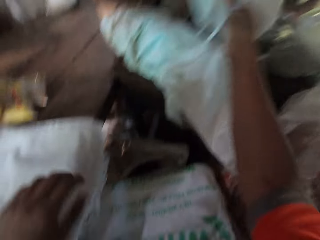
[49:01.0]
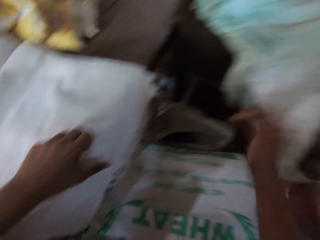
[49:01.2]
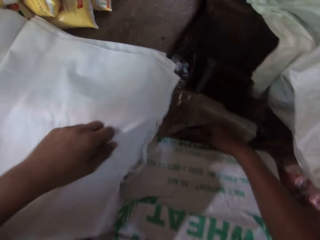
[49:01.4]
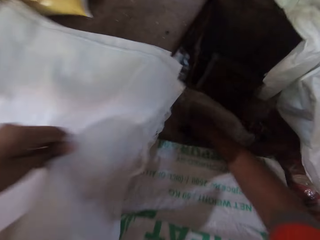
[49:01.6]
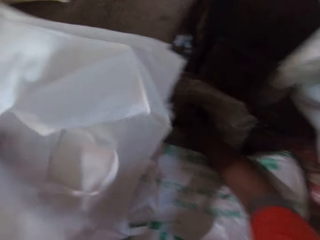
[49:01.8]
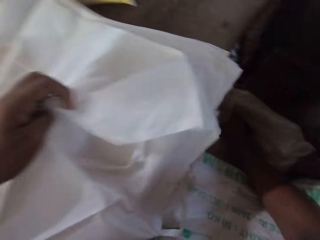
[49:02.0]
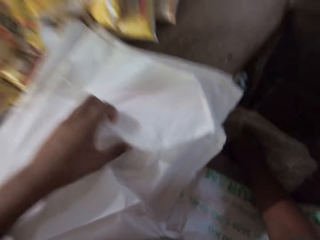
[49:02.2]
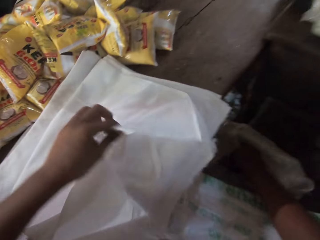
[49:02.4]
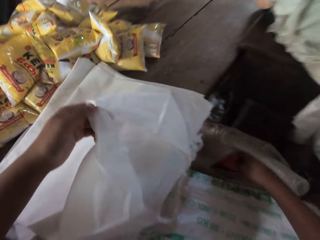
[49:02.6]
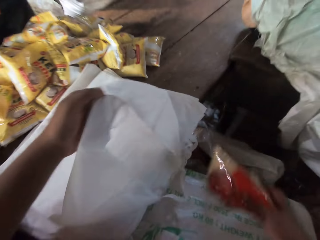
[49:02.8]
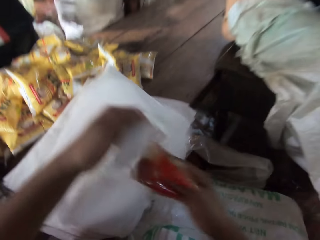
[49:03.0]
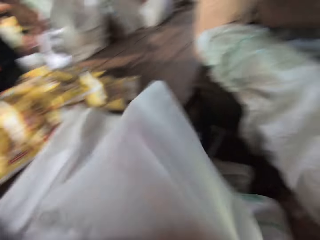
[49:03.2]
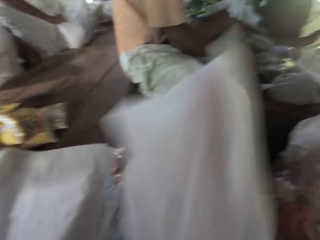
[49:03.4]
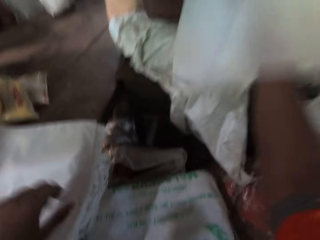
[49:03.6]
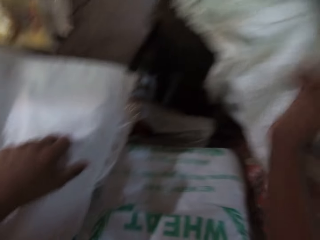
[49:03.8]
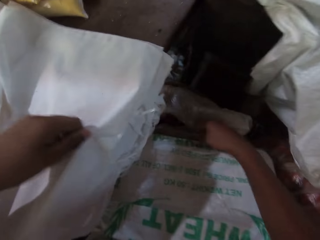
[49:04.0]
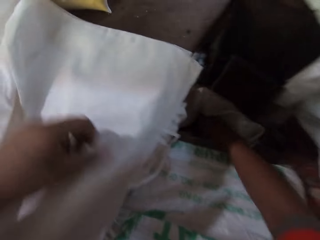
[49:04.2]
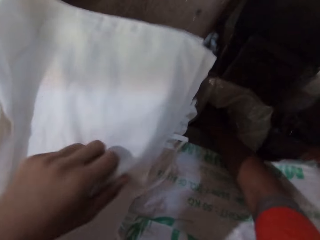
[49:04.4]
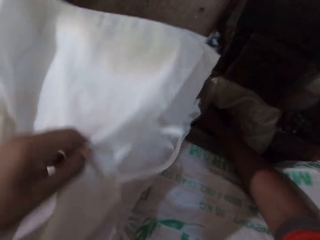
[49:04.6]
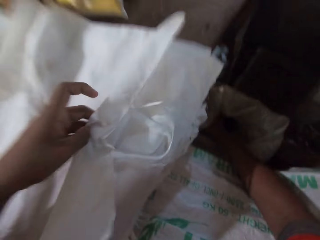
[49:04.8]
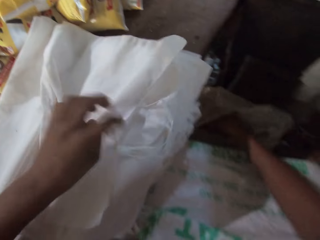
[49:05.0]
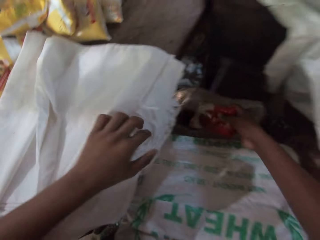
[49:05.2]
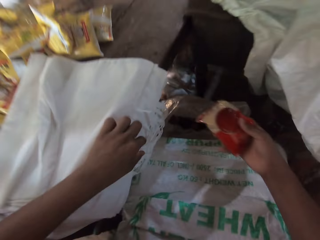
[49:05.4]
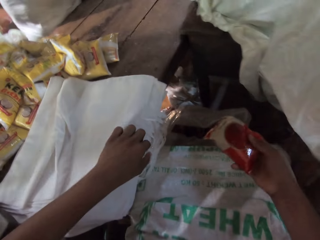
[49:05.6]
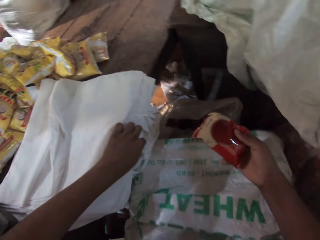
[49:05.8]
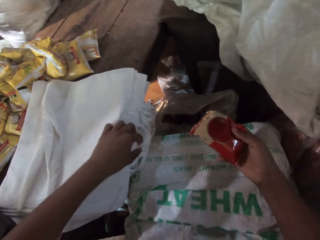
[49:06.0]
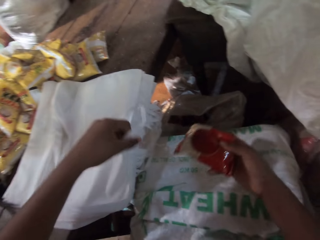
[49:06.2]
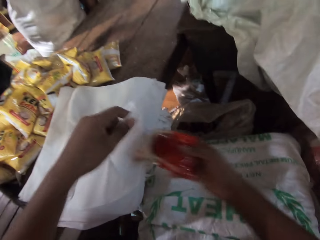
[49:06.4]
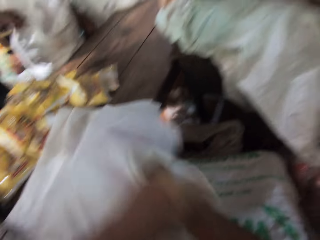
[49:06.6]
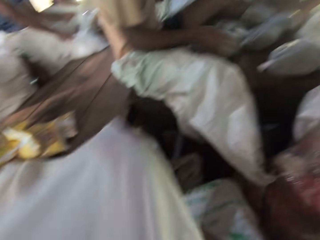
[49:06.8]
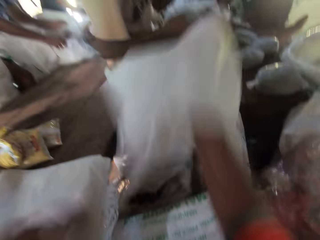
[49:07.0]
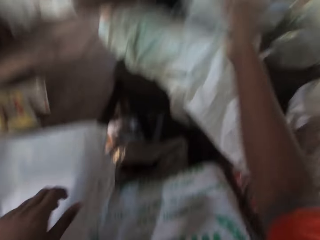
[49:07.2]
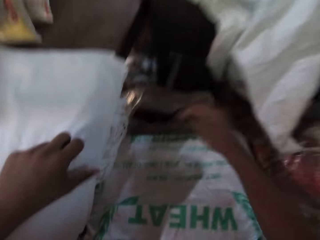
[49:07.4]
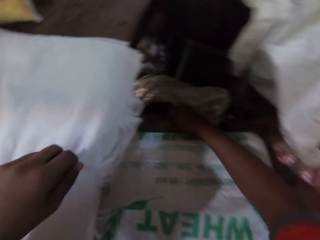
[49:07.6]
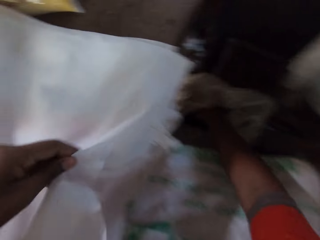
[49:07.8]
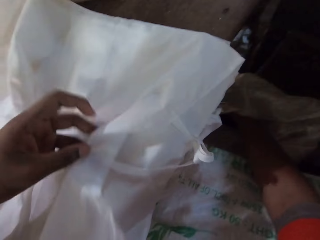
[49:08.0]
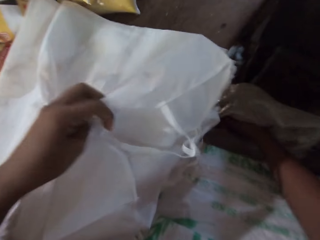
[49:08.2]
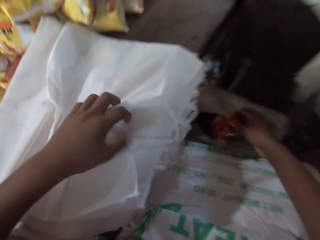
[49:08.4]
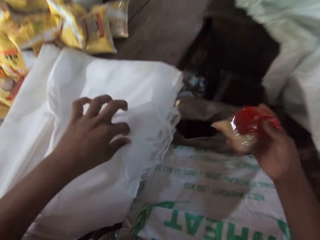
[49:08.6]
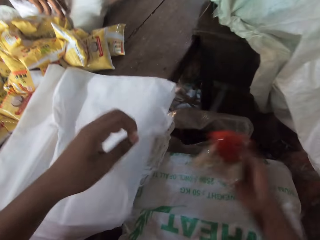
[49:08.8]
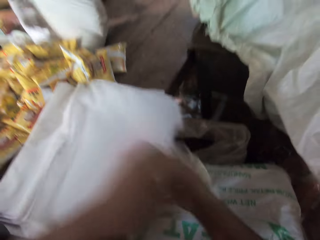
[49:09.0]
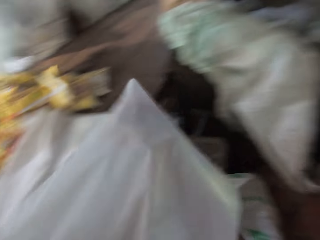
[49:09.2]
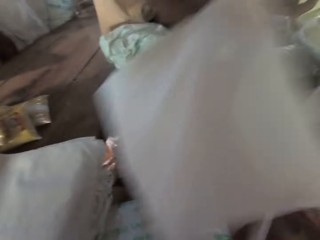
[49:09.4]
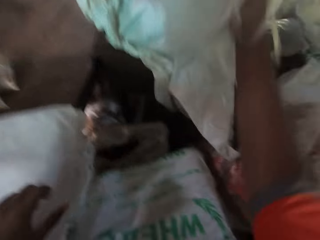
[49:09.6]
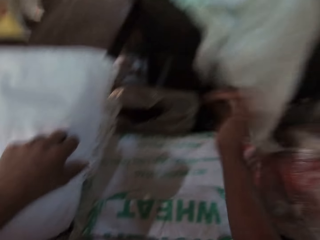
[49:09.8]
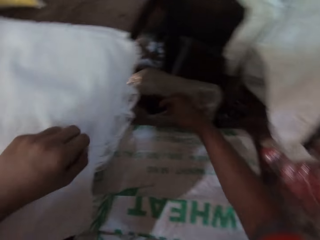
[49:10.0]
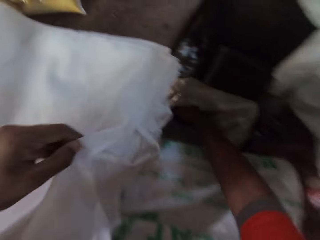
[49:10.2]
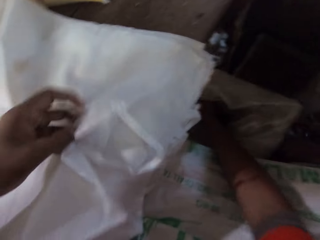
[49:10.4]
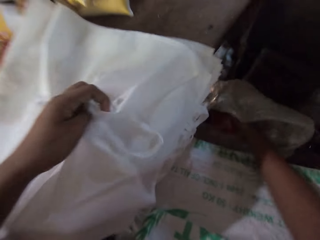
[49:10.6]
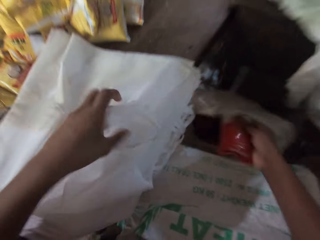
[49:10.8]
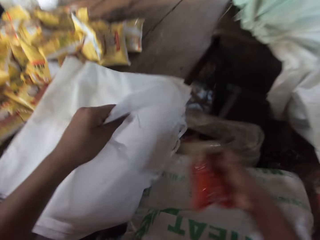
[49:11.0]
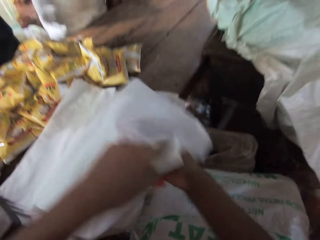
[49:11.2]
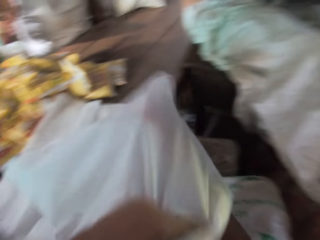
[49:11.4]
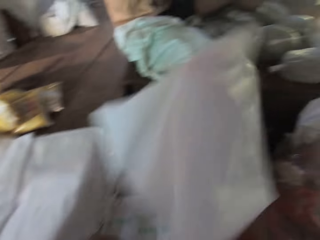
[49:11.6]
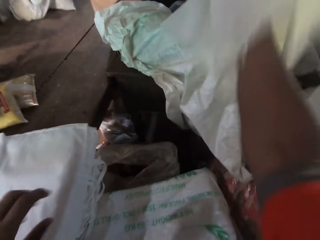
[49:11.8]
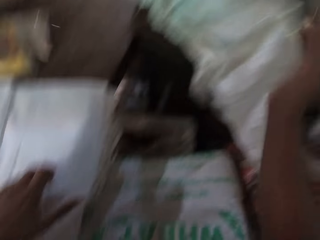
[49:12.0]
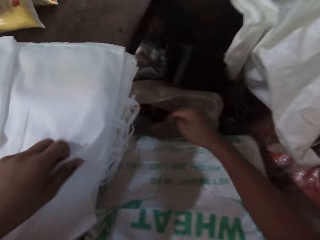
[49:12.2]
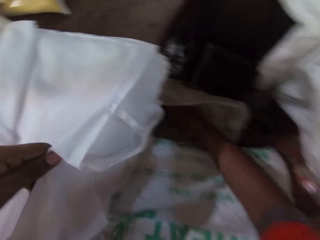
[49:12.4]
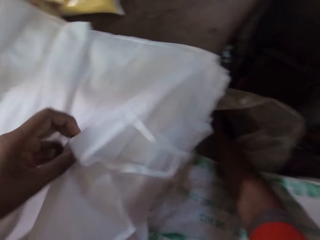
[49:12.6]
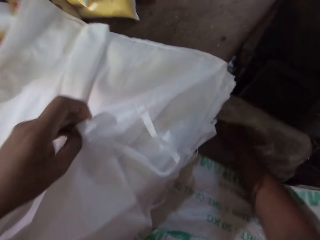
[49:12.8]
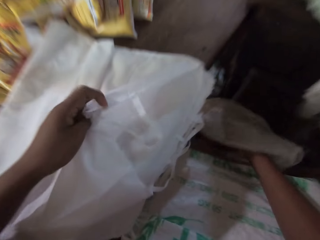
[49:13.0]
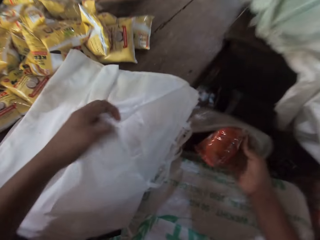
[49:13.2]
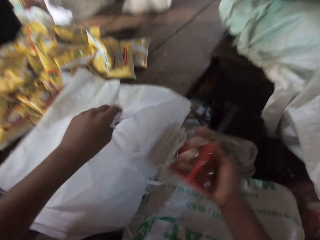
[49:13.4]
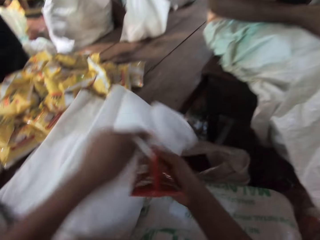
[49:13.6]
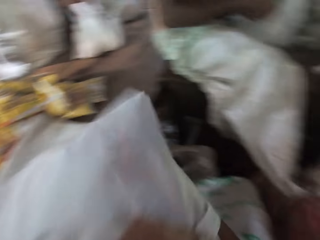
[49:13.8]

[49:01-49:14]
The camera wearer picks up a sachet of chili powder from a sack on the ground with his right hand. He puts the sachet of chili powder into a bag with his right hand. He throws the bag in his right hand on the table. He picks up a sachet of chili powder from the sack on the ground with his right hand. He puts the sachet of chili powder in his right hand into a bag in his left hand. He throws the bag in his right hand on the table. He picks up a sachet of chili powder from the sack on the ground with his right hand. He puts the sachet of chili powder in his right hand into a bag in his left hand. He throws the bag in his right hand on the table. He picks up a sachet of chili powder from the sack on the ground with his right hand. He puts the sachet of chili powder in his right hand into a bag in his left hand. He throws the bag in his right hand on the table. He opens a bag on the table with his left hand. He picks up a sachet of chili powder from the sack on the ground with his right hand. He puts the sachet of chili powder in his right hand into the bag in his left hand.

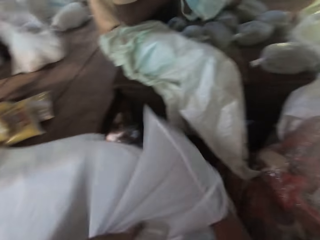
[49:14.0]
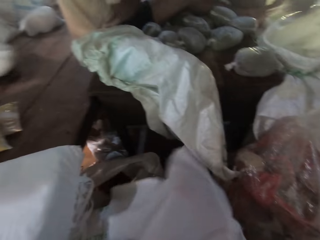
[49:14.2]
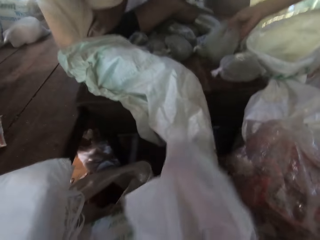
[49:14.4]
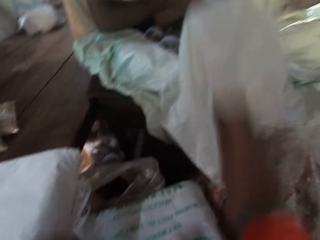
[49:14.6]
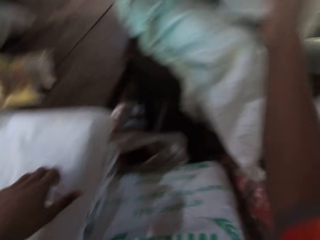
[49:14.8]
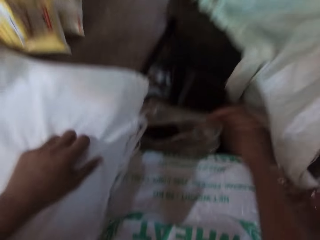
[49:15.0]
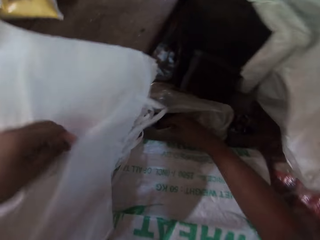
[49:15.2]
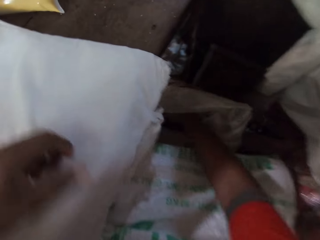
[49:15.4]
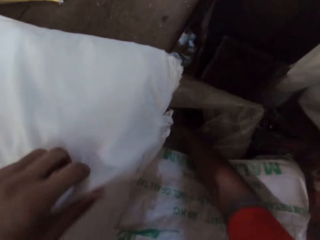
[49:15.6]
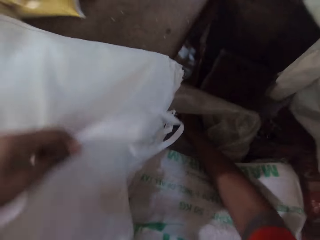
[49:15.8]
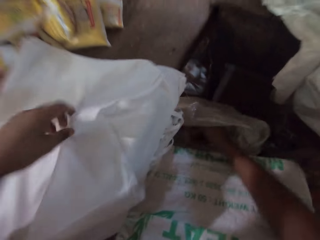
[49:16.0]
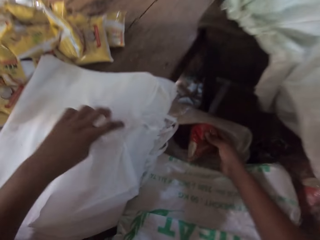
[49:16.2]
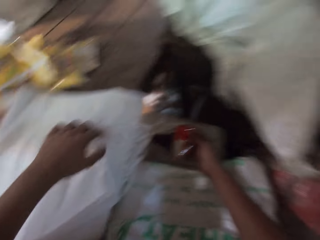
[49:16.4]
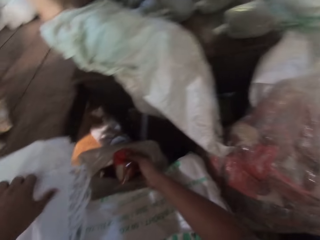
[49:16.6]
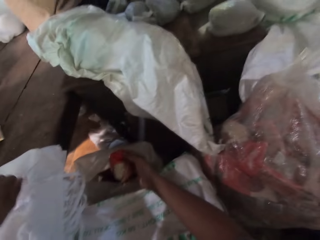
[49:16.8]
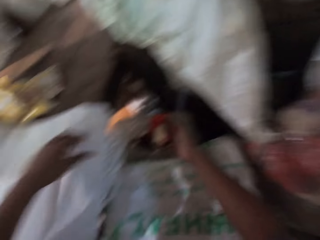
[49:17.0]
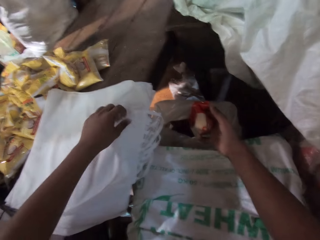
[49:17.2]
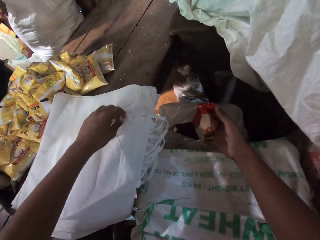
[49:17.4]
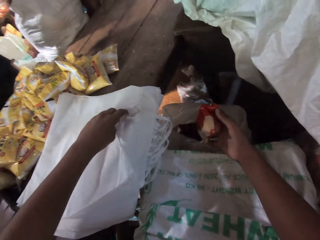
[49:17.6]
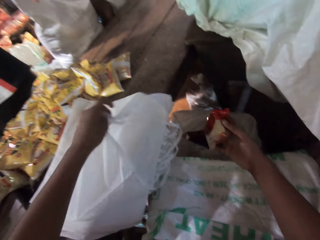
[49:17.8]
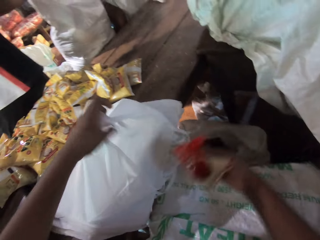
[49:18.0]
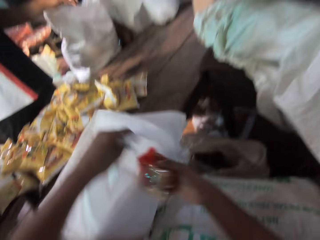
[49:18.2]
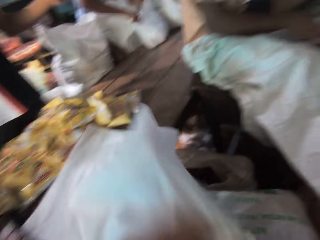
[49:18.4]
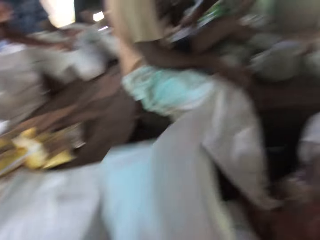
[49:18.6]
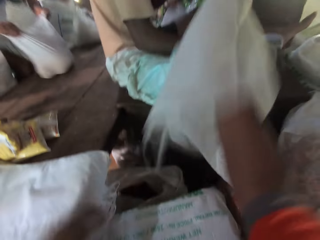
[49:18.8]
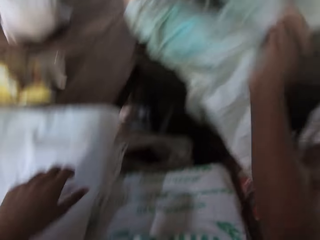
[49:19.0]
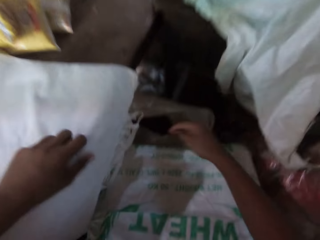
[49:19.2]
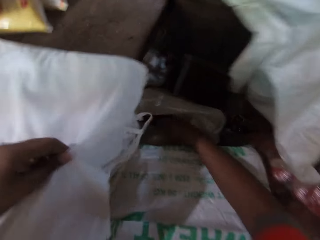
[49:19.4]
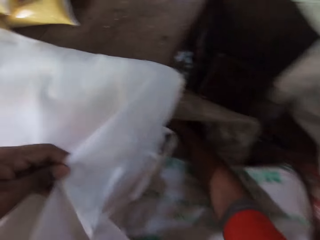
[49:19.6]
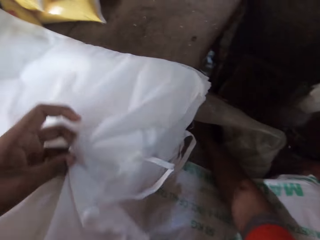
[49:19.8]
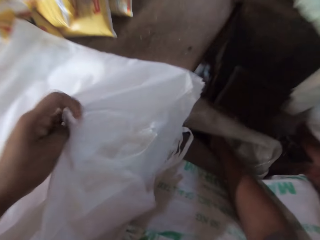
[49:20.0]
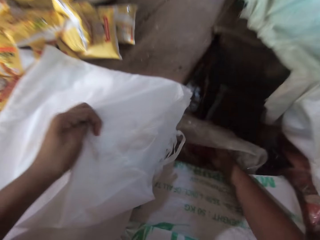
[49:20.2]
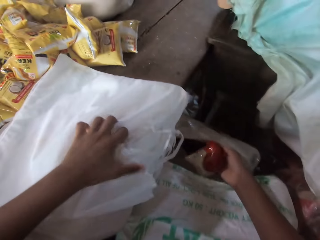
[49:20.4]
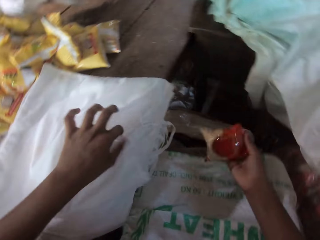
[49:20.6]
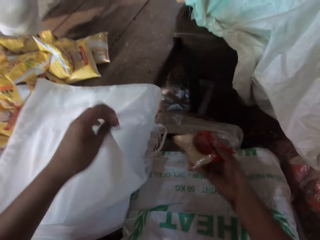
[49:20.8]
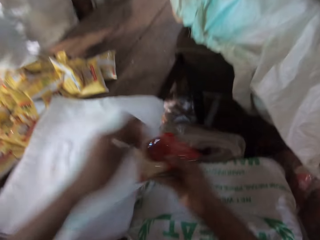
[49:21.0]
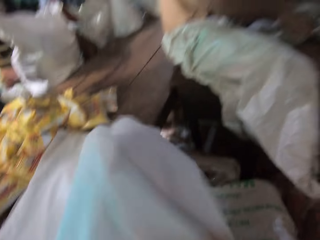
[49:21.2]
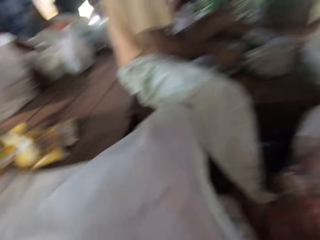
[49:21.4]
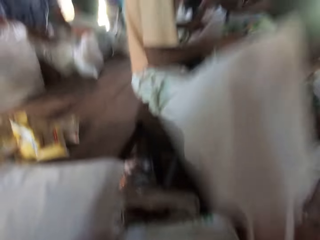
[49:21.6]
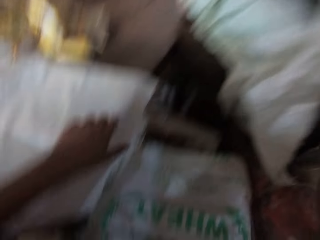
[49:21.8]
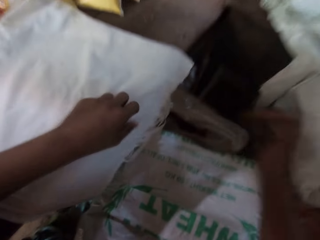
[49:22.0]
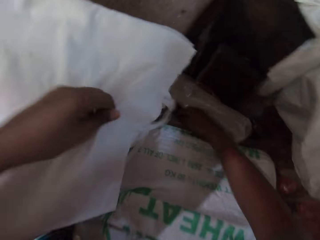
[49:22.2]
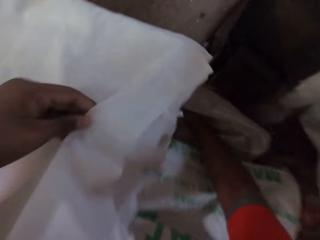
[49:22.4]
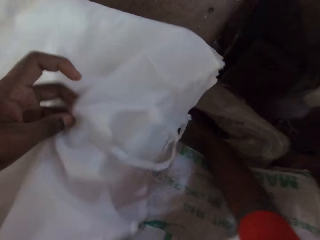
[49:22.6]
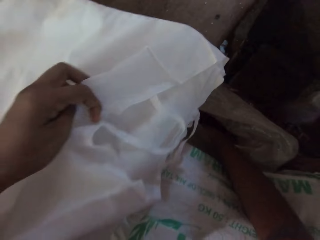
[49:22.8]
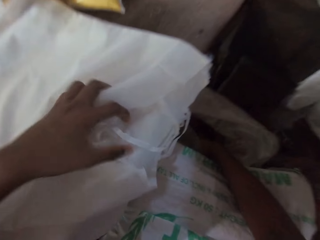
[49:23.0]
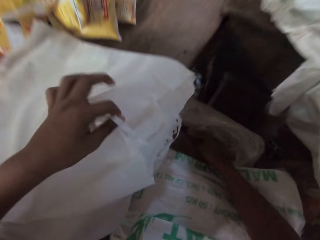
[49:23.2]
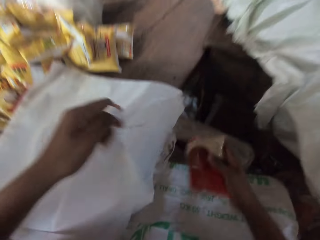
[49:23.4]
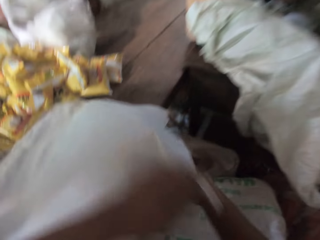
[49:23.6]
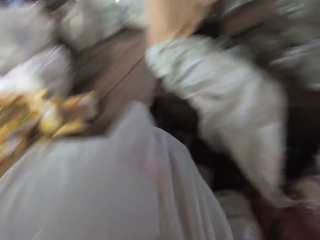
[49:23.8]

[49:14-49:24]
The camera wearer throws the bag in his right hand on the table. He picks up a sachet of chili powder from the sack on the ground with his right hand. He opens a bag on the table with his left hand. He puts the sachet of chili powder in his right hand into the bag in his left hand. He throws the bag in his right hand on the table. He opens a bag on the table with his left hand. He picks up a sachet of chili powder from the sack on the ground with his right hand. He puts the sachet of chili powder in his right hand into the bag in his left hand. He throws the bag in his right hand on the table. He opens a bag on the table with his left hand. He picks up a sachet of chili powder from the sack on the ground with his right hand. He puts the sachet of chili powder in his right hand into the bag in his left hand.
